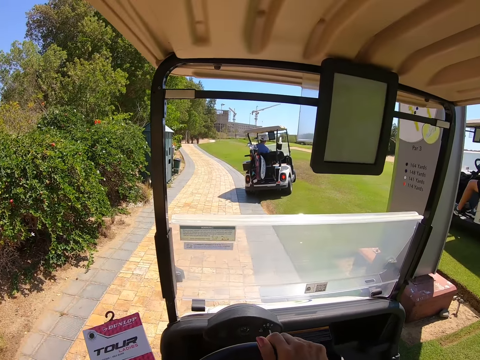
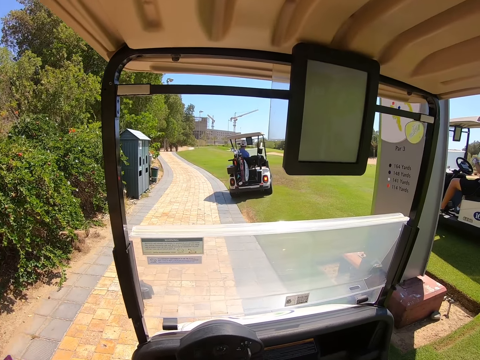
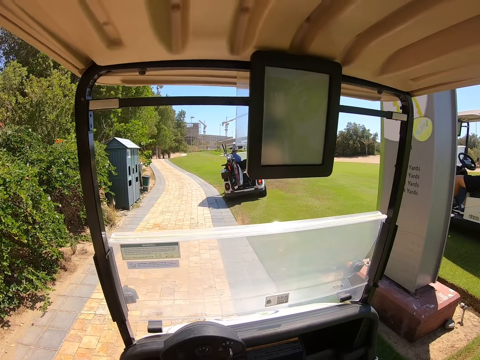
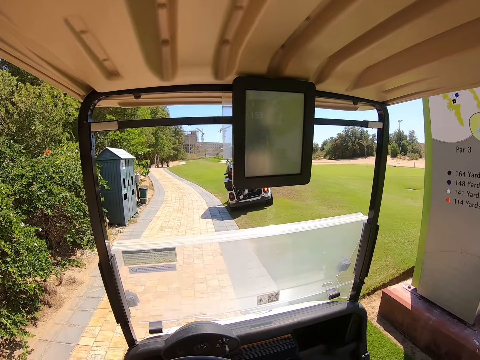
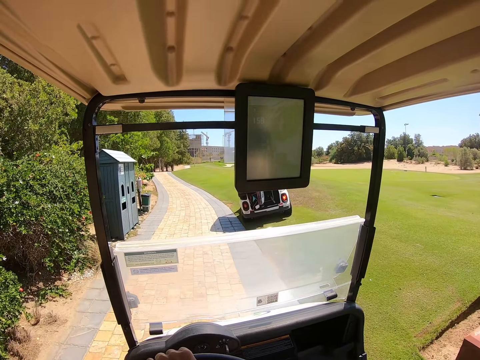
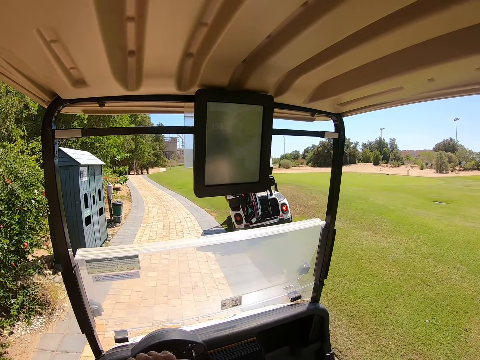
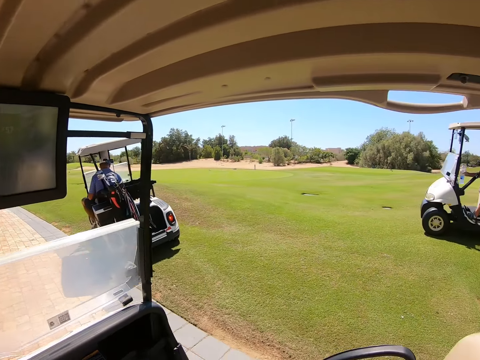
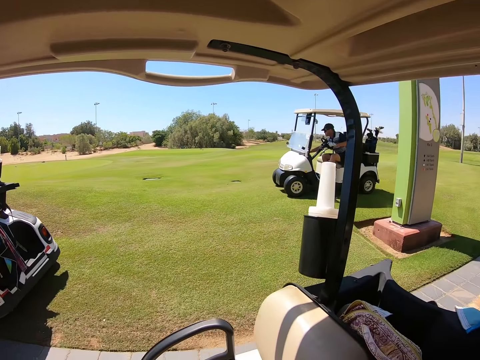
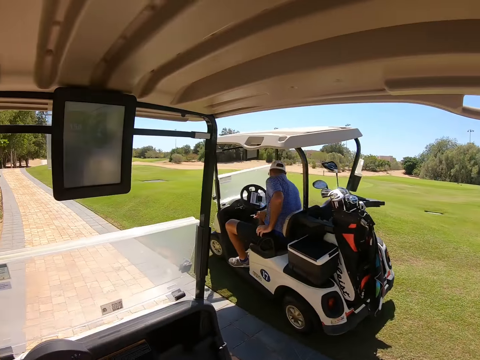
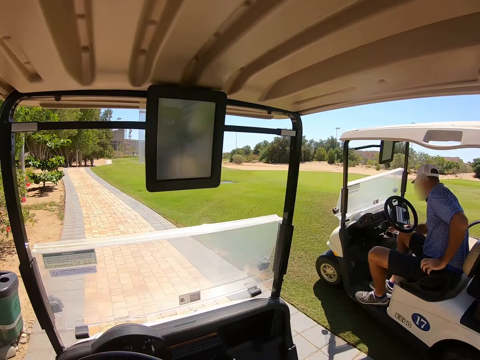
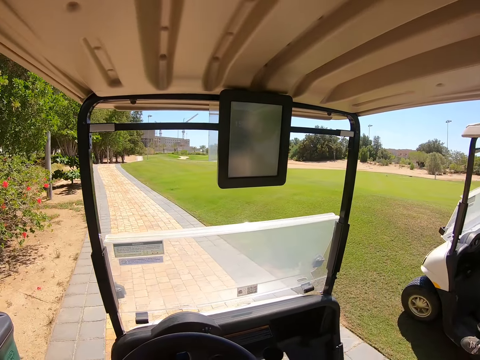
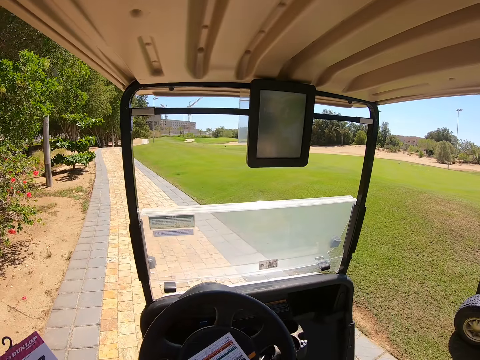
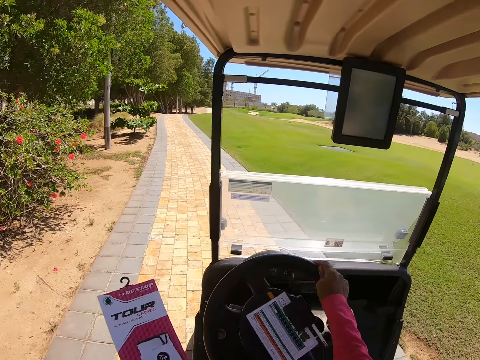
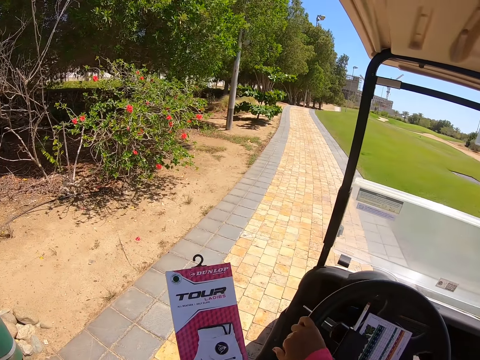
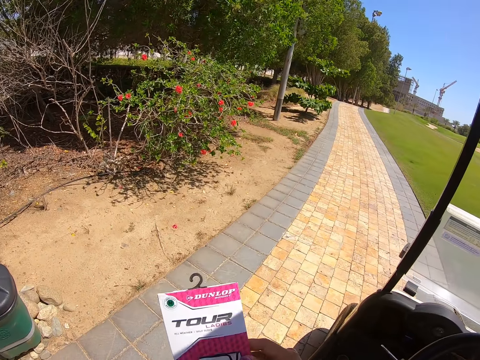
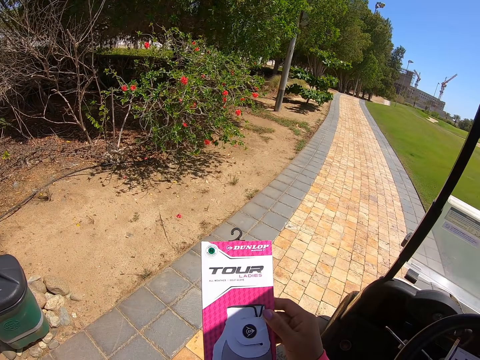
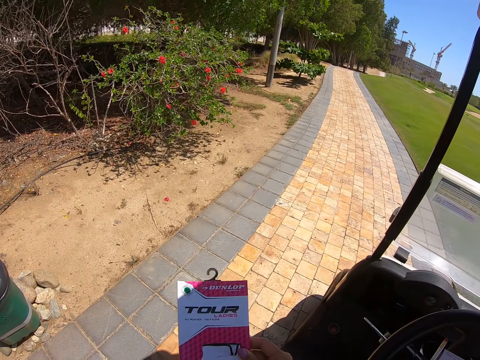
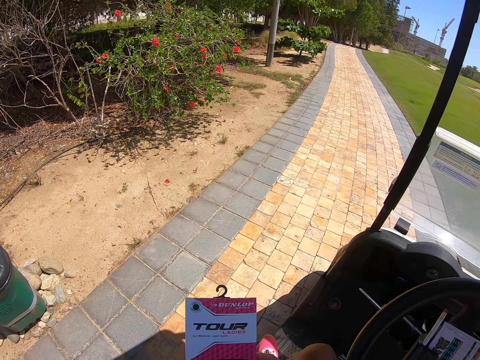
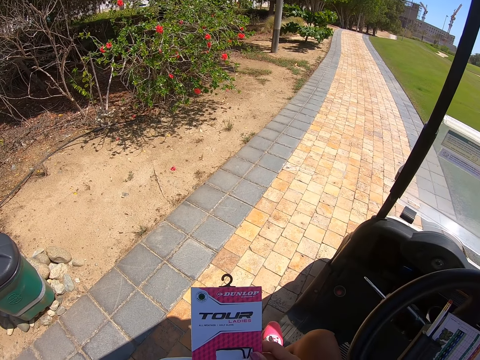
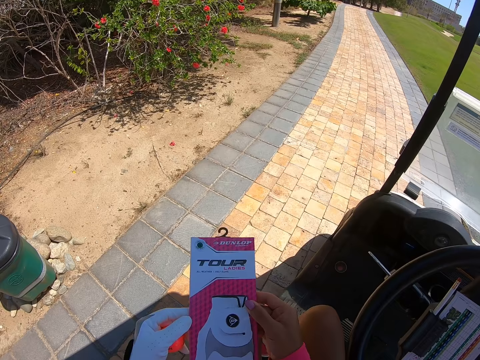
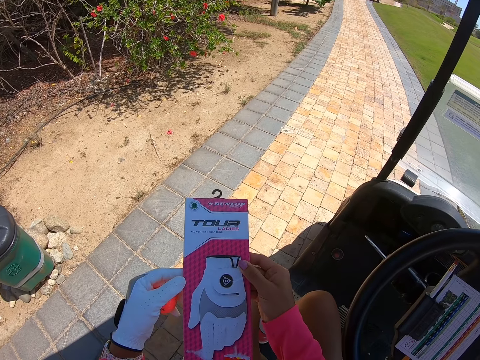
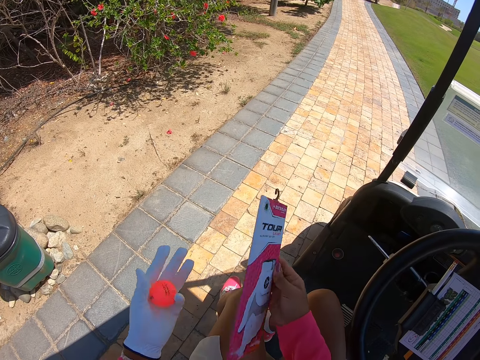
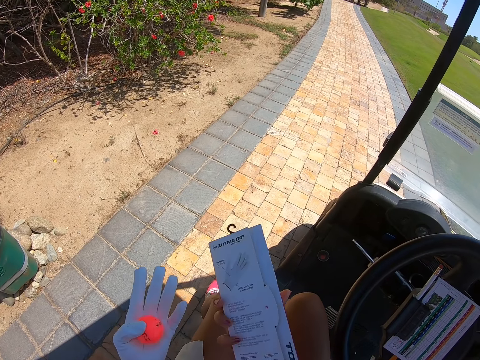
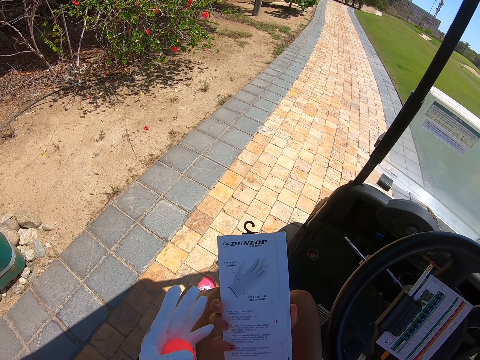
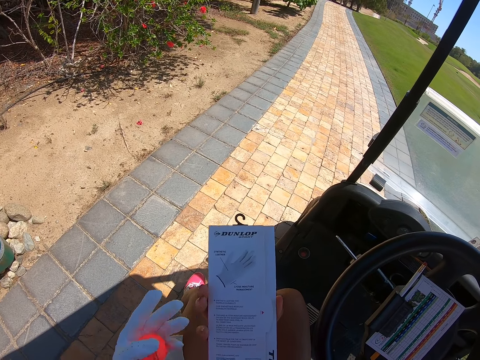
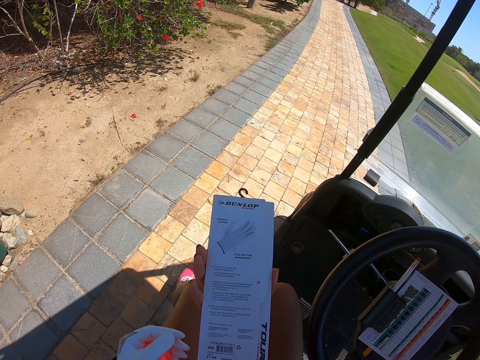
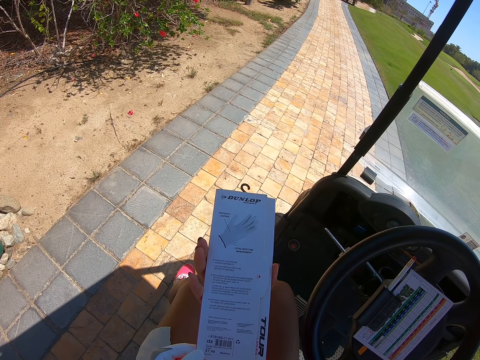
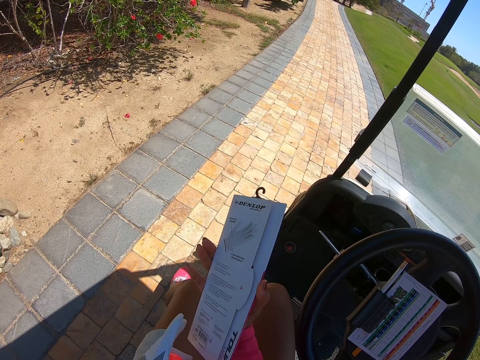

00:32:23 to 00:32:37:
The camera wearer drives the golf cart on the pavement. They stop the car. They look at the paper.

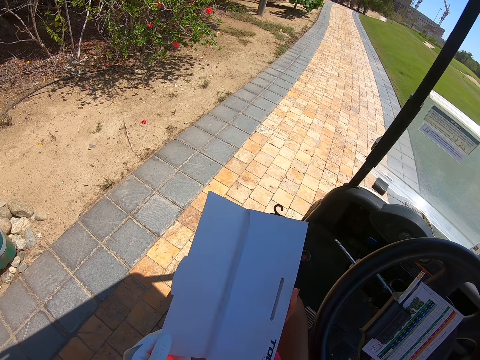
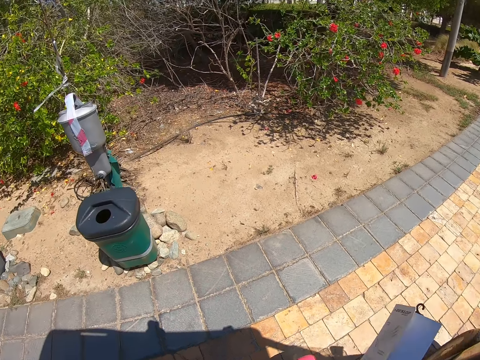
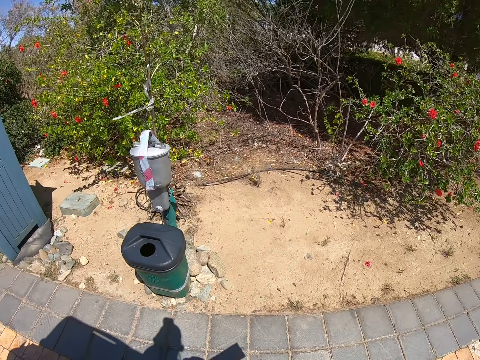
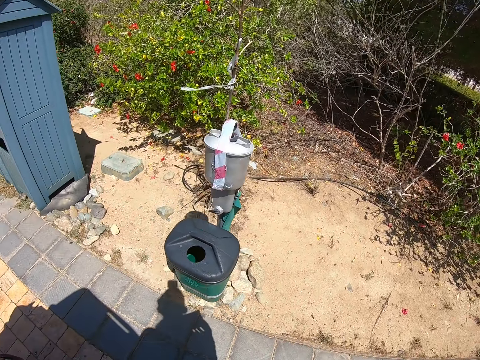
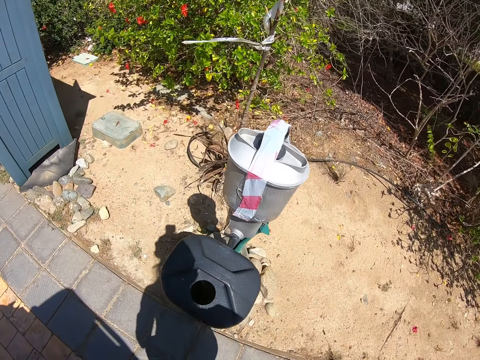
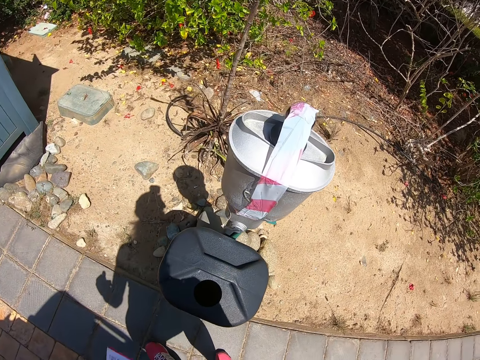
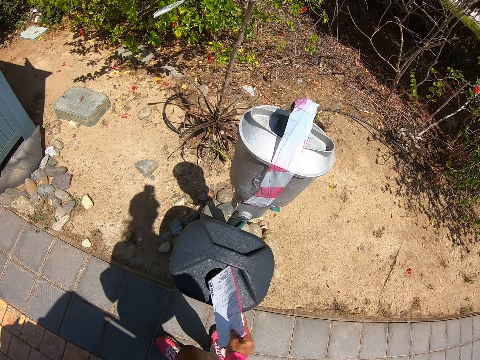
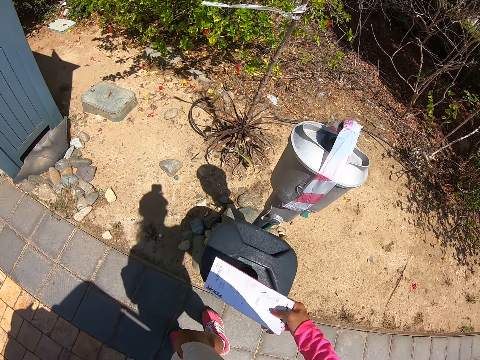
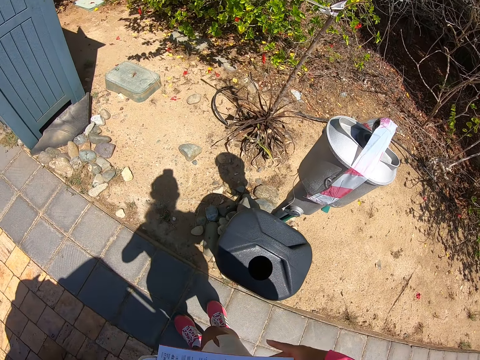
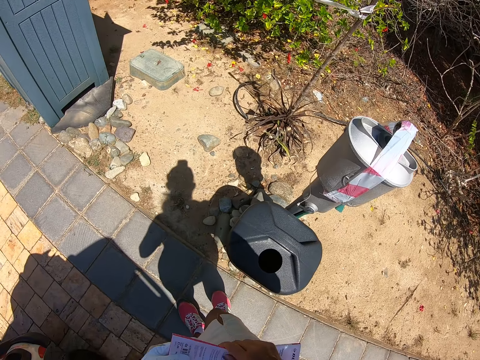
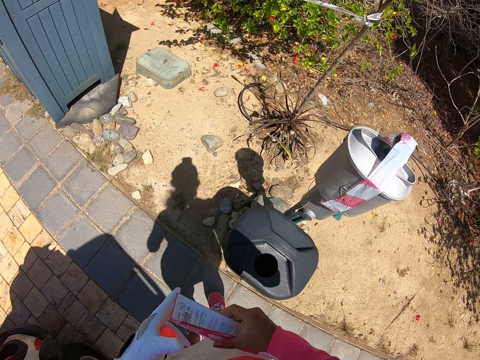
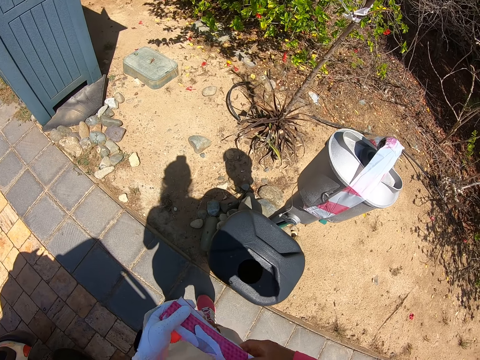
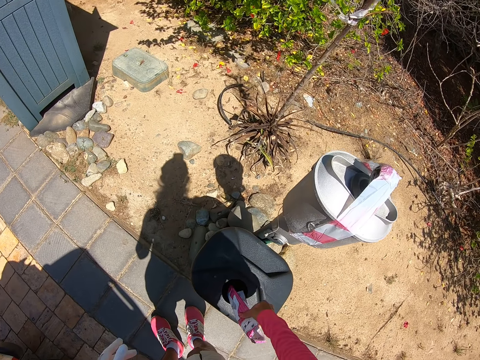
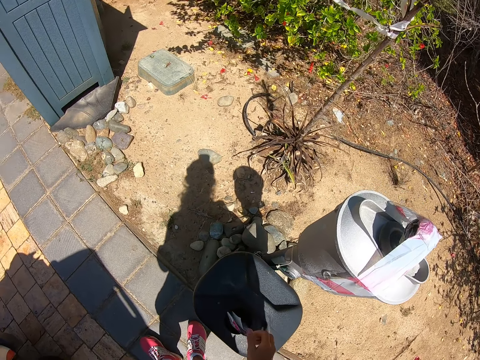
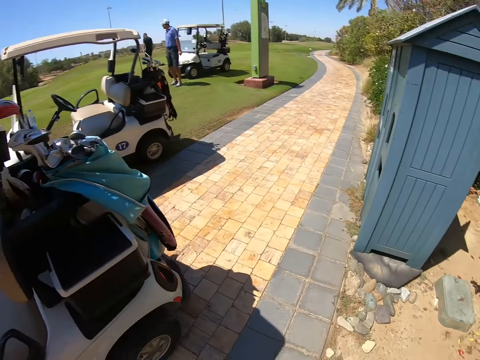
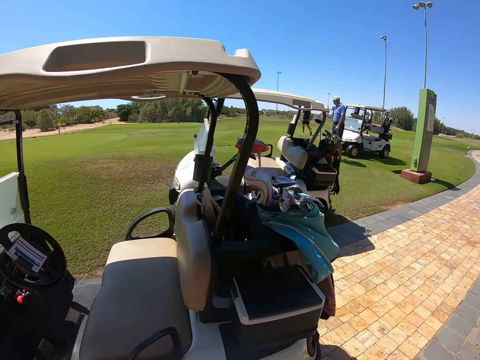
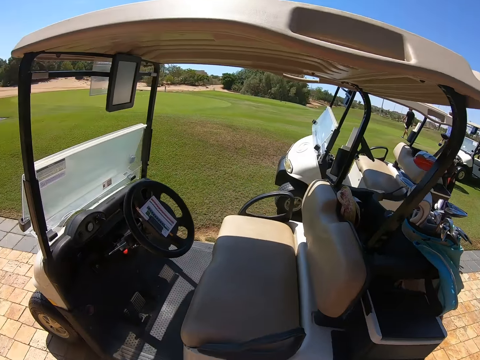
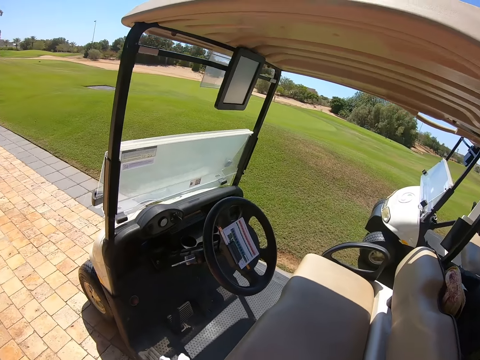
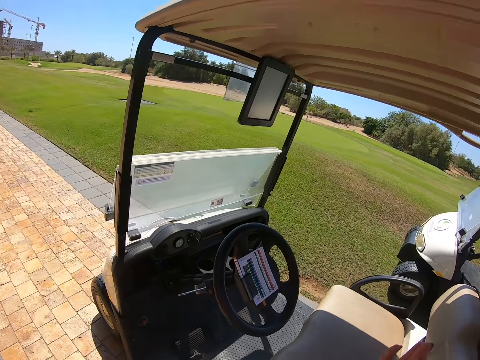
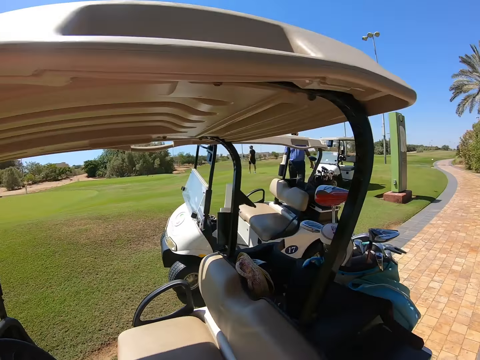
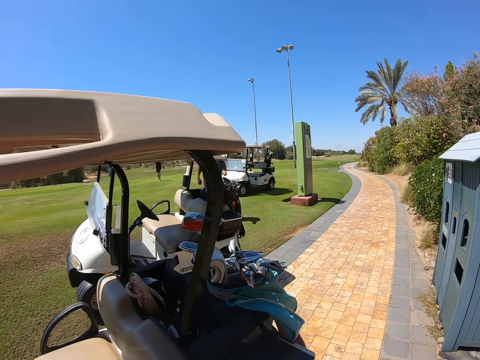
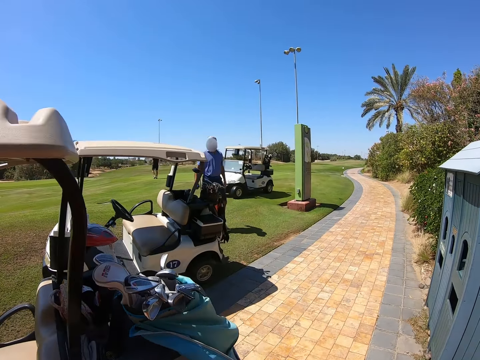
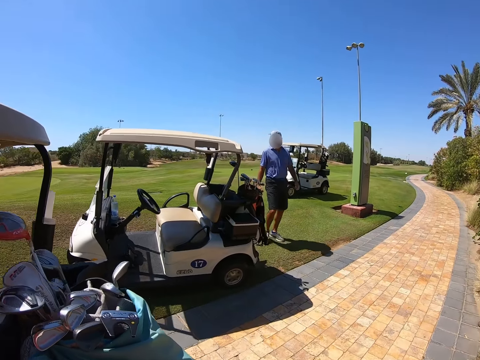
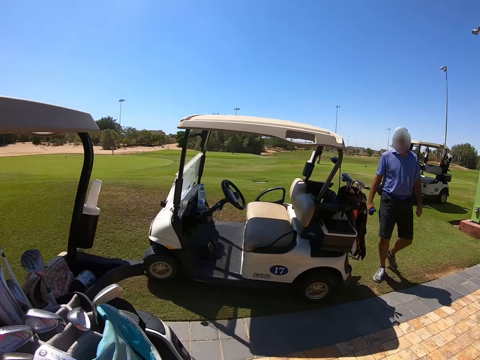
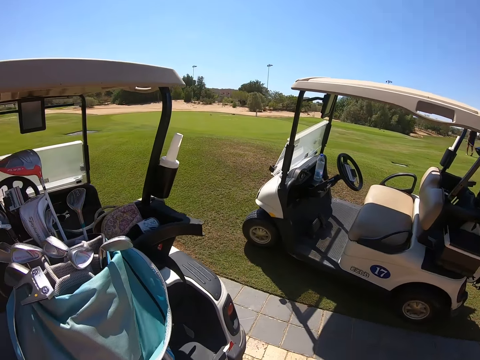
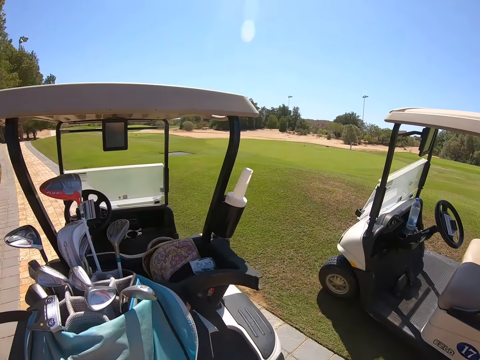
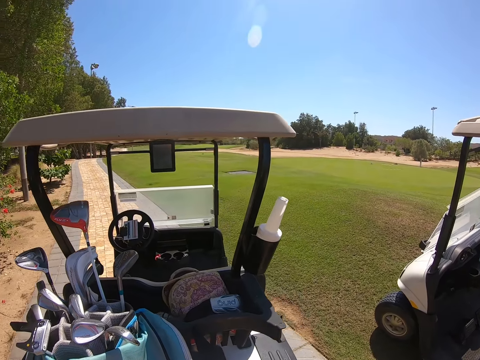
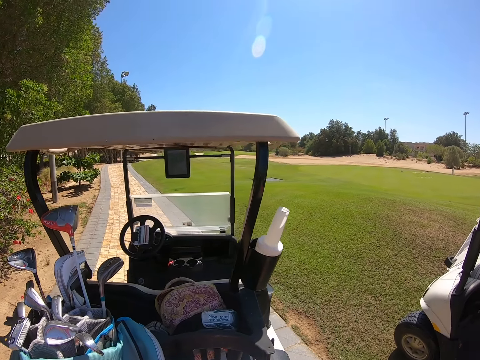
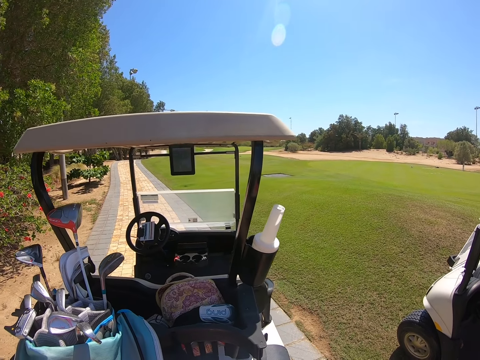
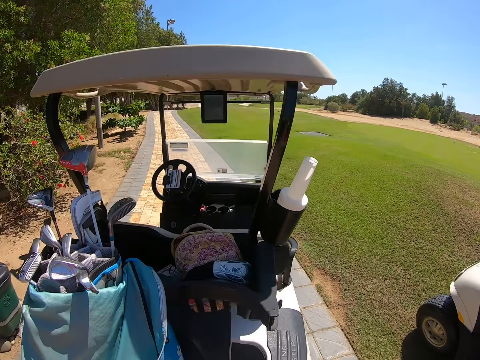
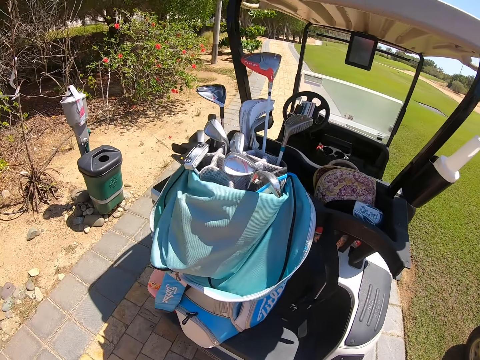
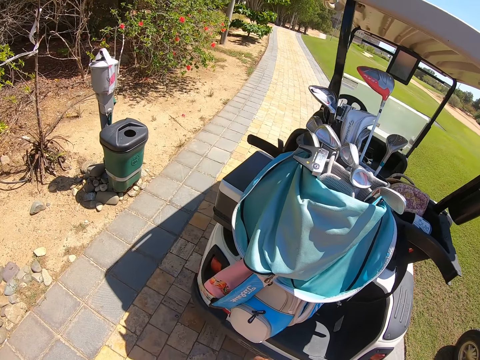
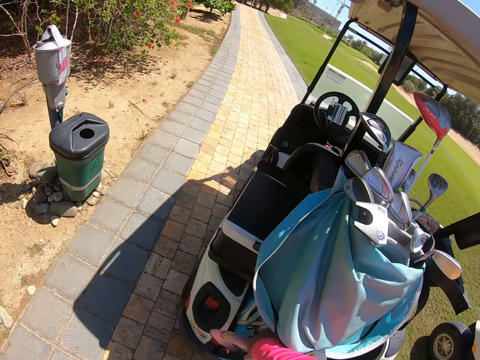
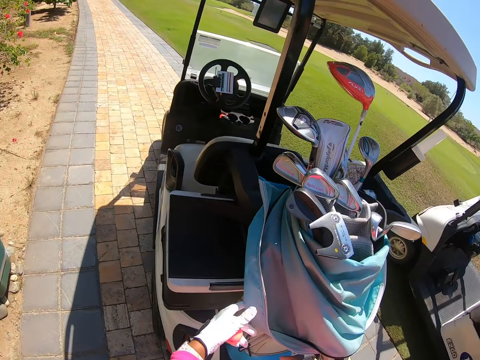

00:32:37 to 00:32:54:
The camera wearer alights. They fold the paper. They put the paper in the dustbin. They turn around. They walk.
